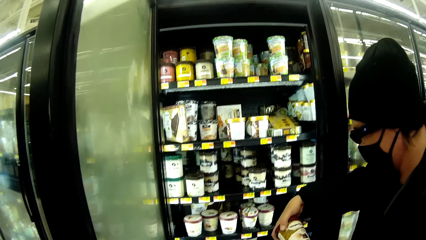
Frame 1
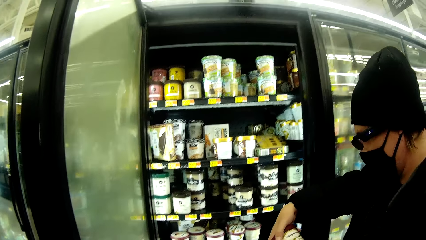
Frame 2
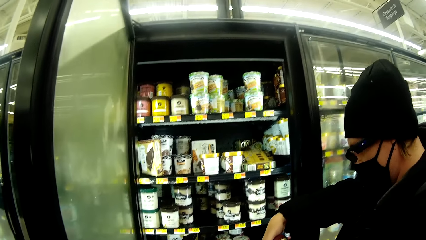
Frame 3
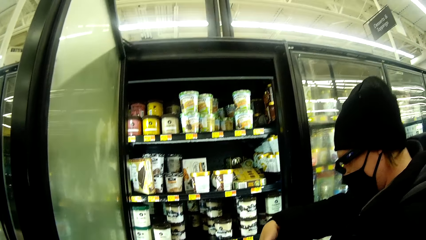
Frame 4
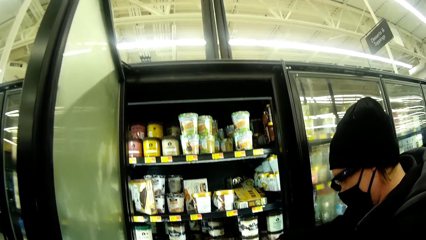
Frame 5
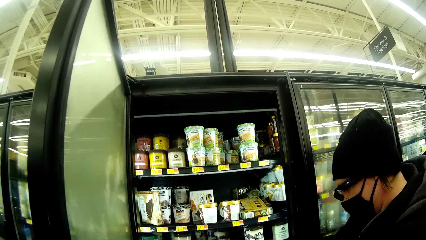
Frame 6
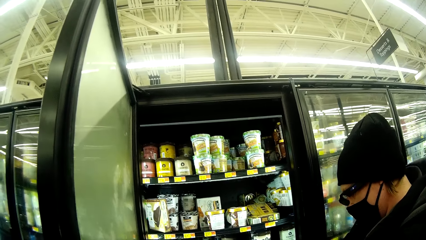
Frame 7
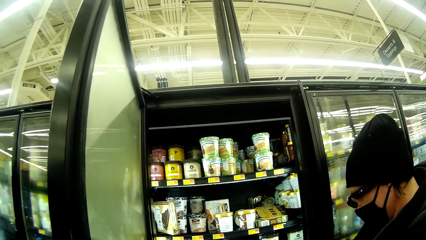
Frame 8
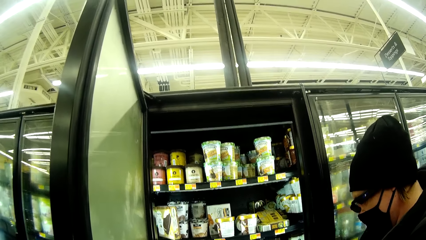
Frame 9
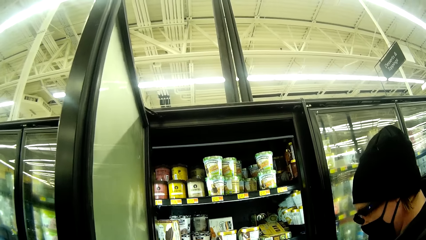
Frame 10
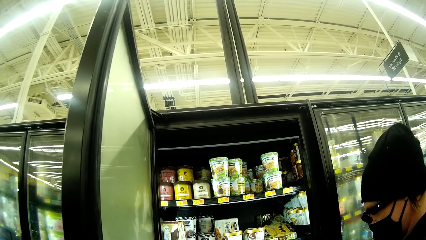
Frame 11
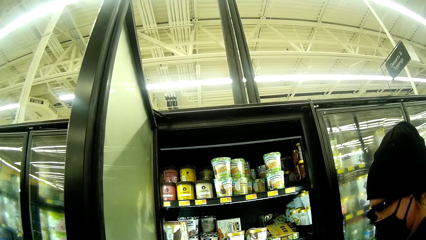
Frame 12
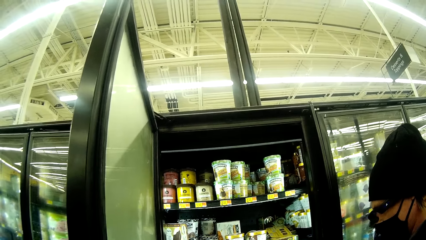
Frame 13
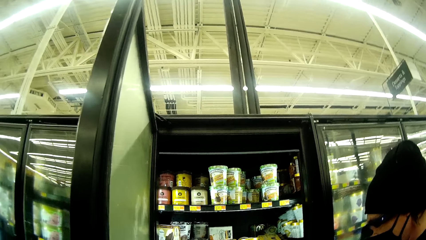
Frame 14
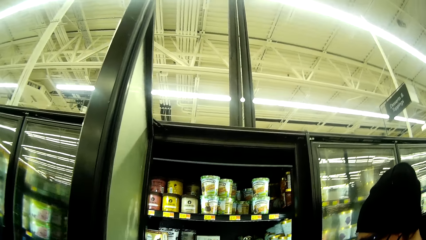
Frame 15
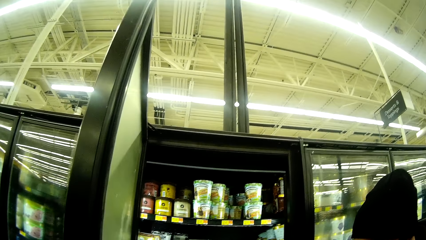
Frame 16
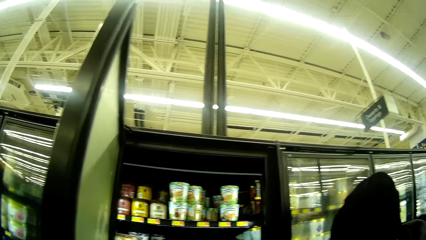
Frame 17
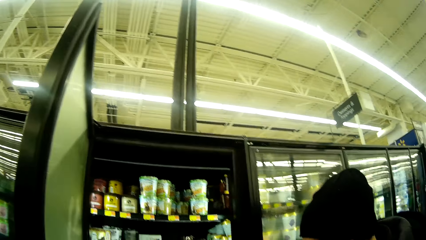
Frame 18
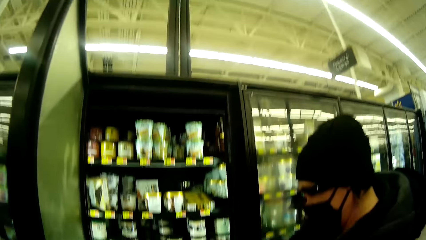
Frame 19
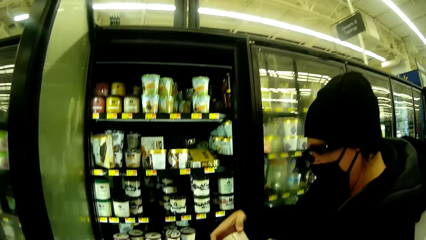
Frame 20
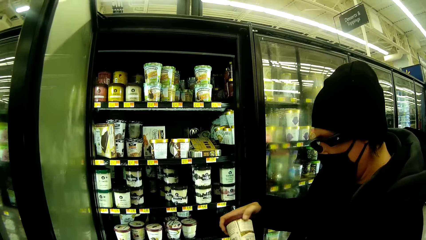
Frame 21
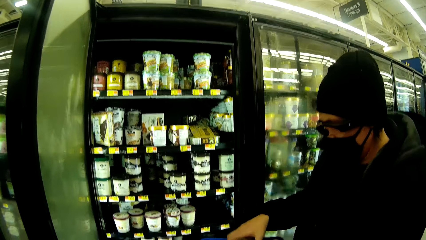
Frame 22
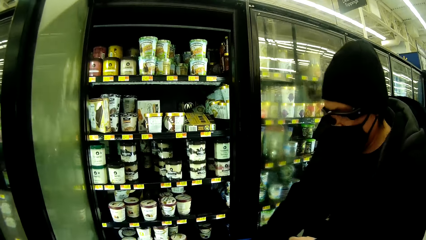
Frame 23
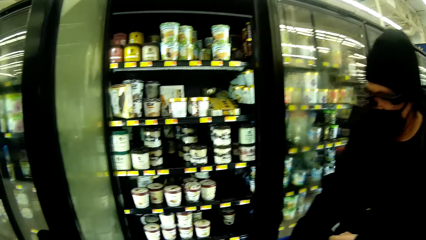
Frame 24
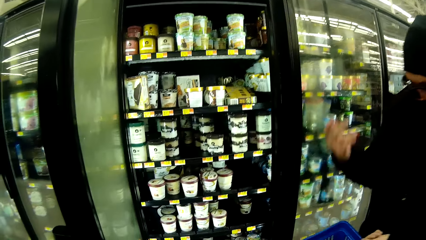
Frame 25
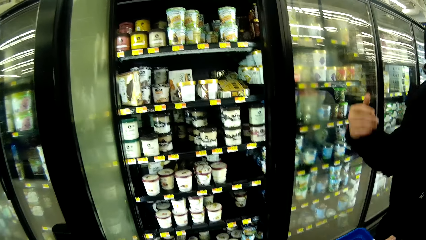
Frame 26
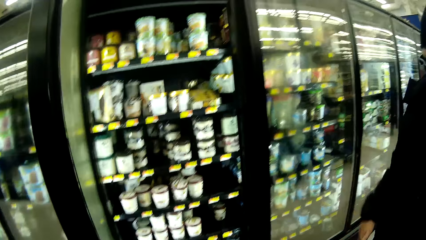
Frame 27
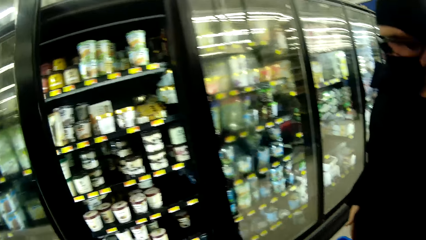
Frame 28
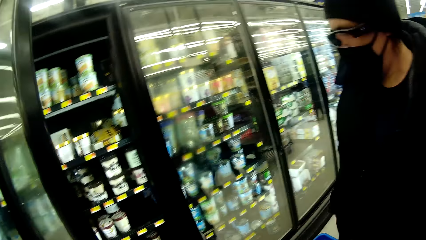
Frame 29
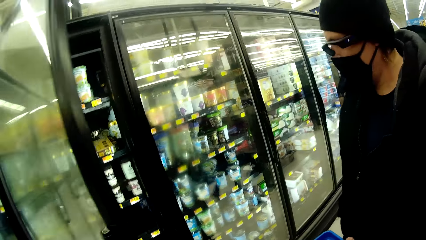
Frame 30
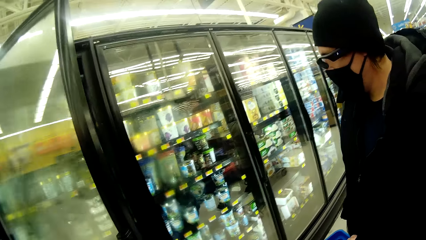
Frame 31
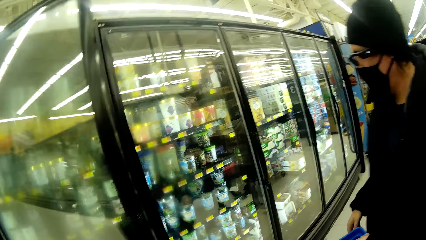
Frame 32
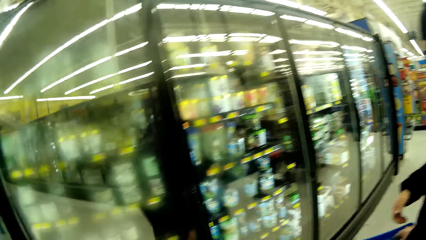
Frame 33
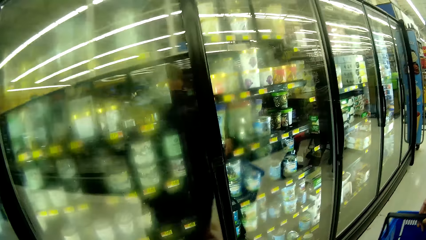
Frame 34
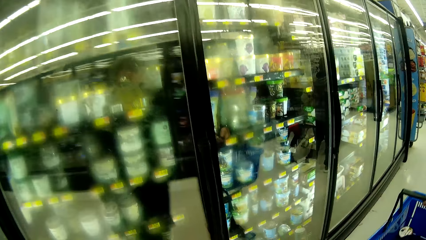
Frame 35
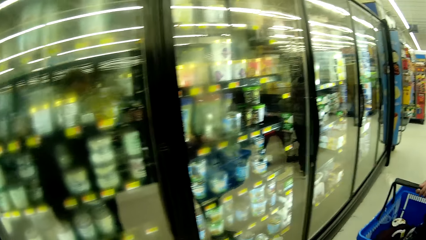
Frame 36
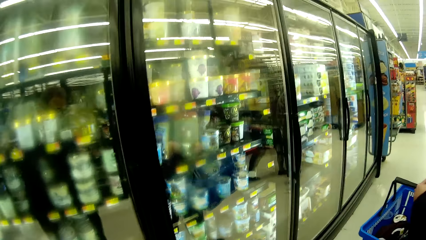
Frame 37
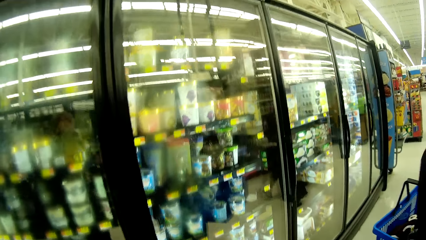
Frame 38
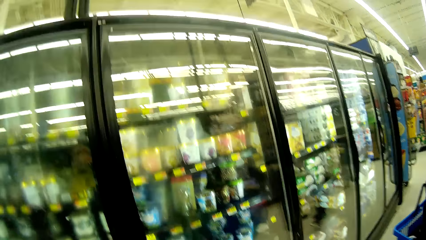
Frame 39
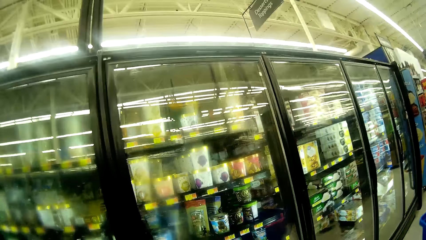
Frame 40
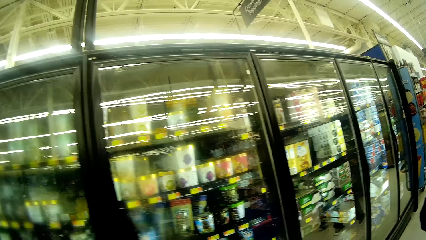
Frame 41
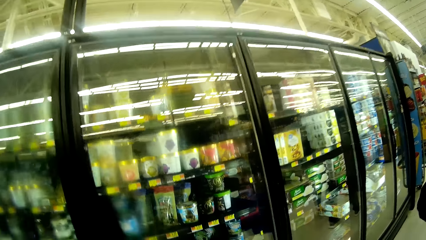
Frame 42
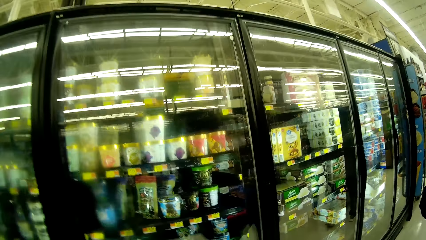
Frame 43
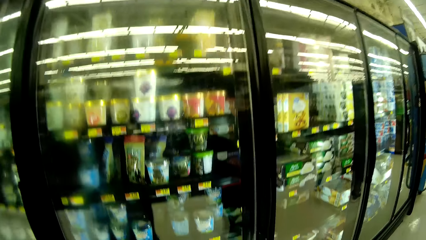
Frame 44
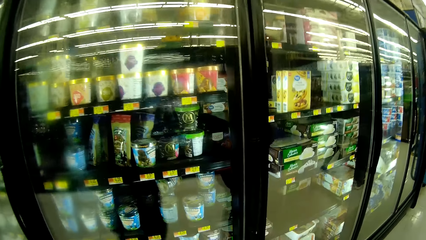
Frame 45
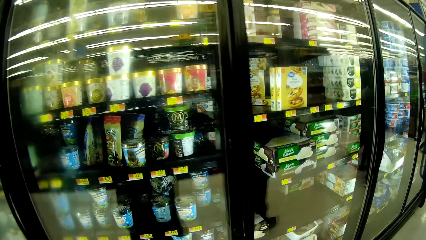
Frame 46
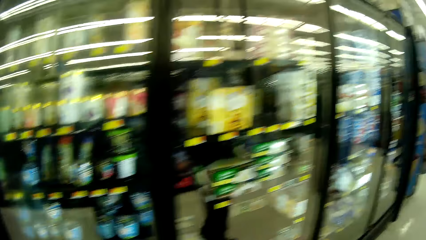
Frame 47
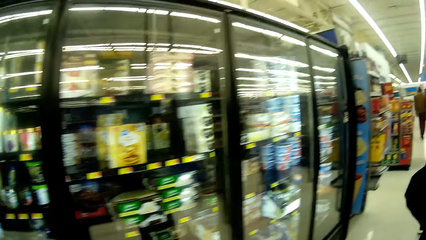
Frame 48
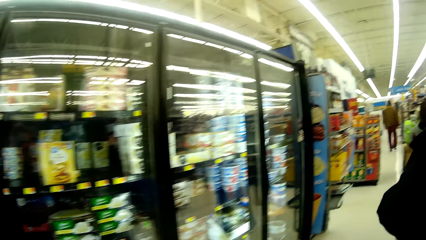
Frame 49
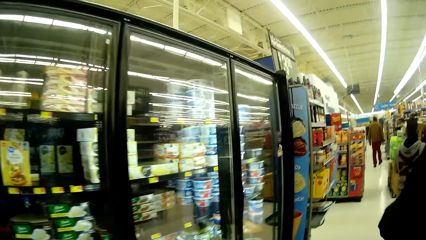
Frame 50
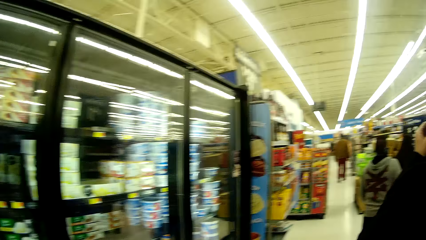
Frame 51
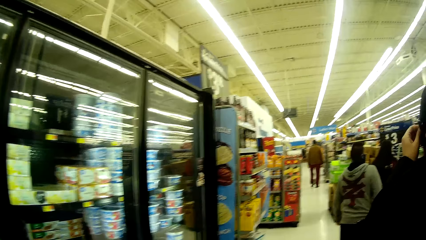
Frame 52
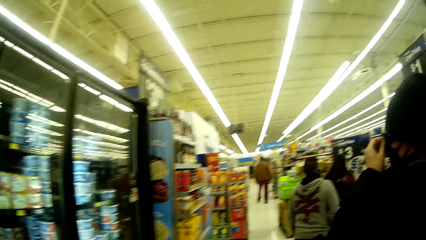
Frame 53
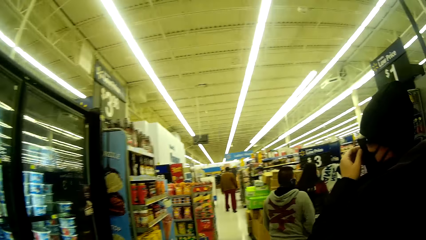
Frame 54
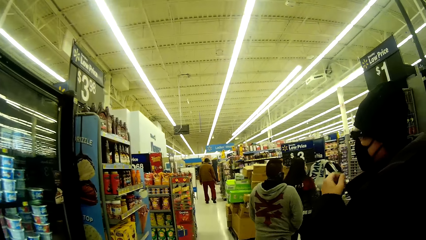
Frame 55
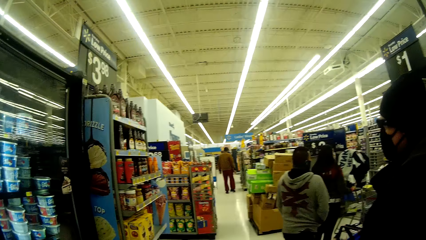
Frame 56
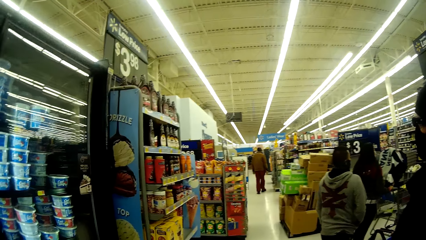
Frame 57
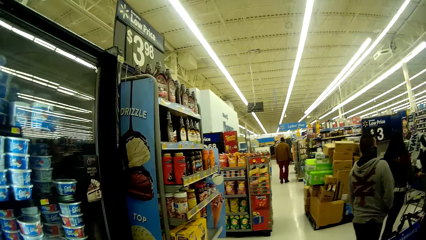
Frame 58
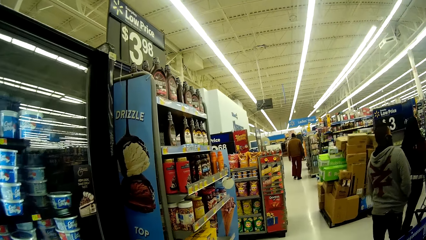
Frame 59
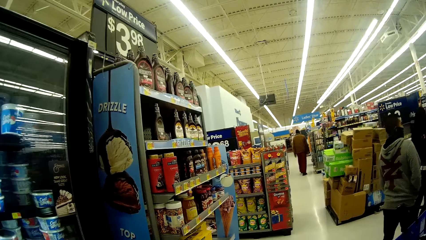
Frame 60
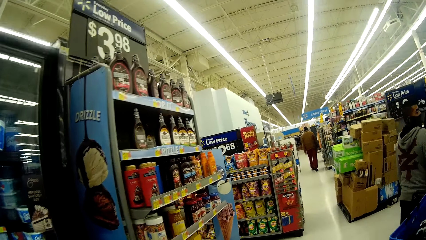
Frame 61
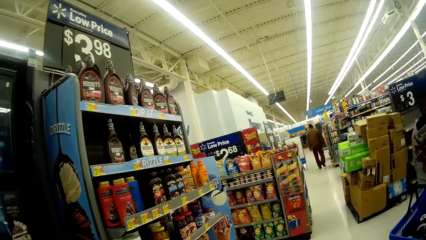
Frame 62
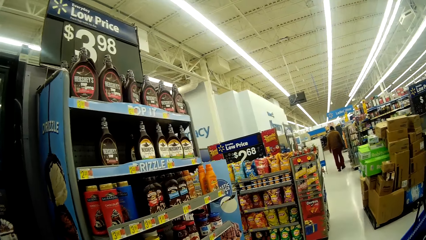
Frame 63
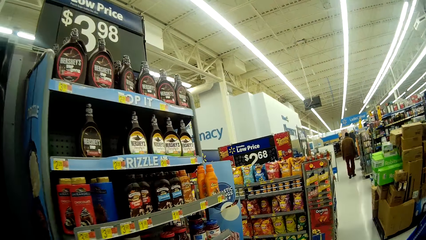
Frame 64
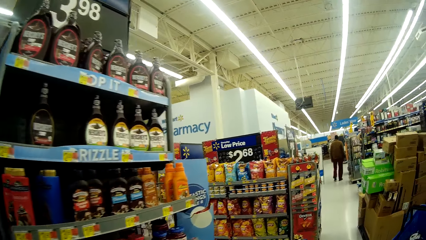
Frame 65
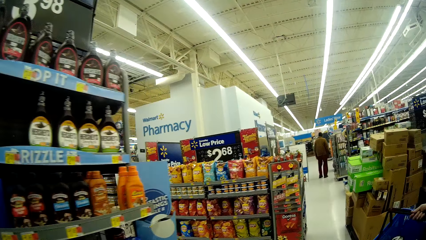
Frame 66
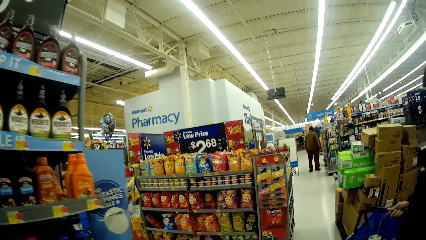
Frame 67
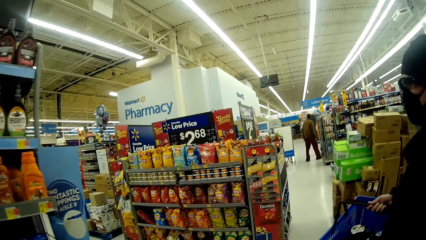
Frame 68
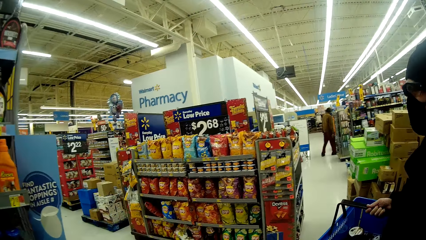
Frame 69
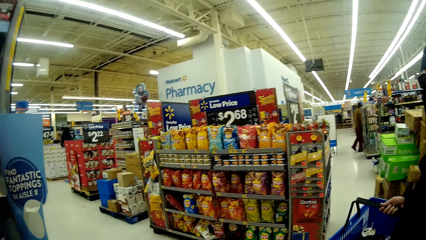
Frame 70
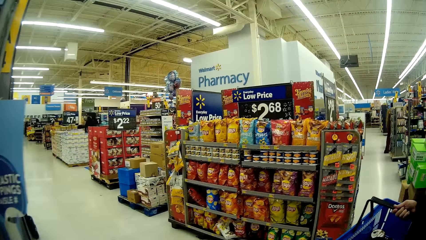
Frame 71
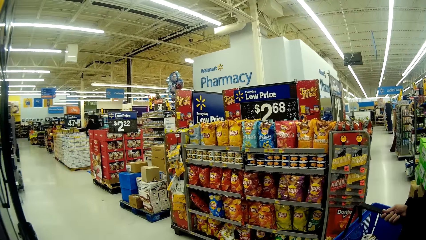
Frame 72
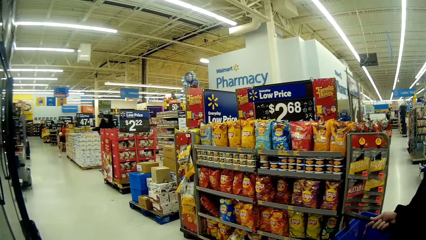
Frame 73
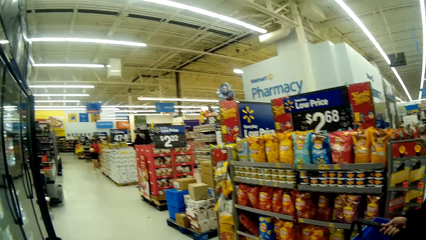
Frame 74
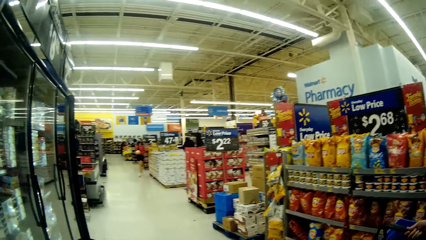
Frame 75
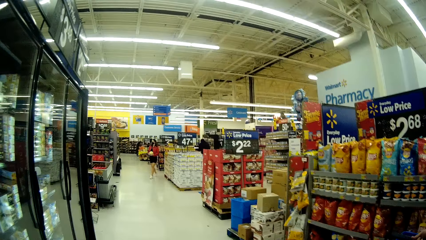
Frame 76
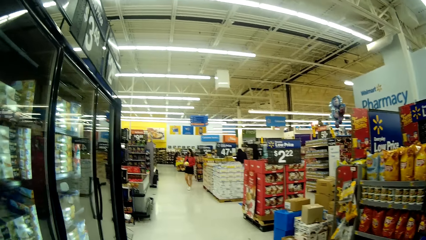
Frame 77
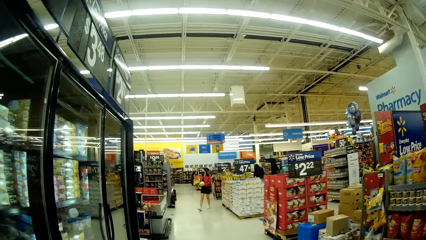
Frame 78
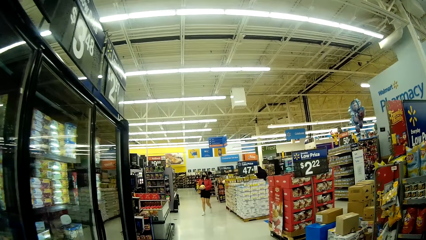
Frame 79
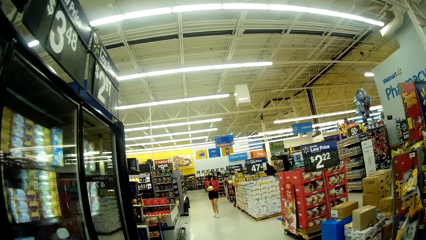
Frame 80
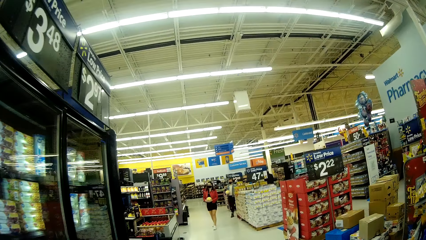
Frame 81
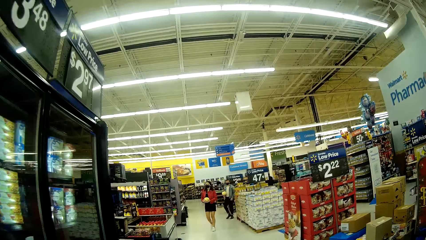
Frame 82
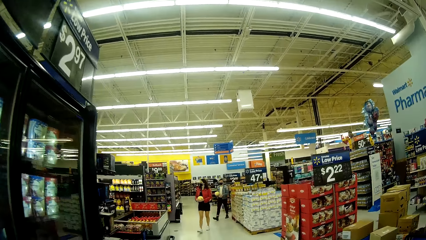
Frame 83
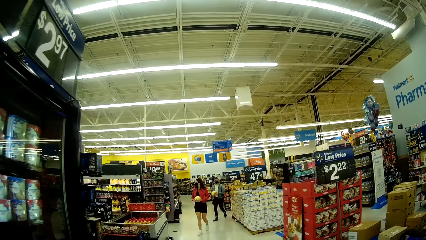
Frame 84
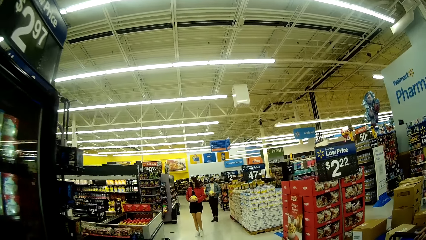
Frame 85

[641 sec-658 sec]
A woman holds an ice cream can with her right hand. The woman looks at the ice cream can in her hands. The woman drops the ice cream in the basket. The woman interacts with the camera wearer. The camera wearer closes the fridge door. The camera wearer and the woman walk away from the fridge. The camera wearer walks around the supermarket. The woman touches a facemask on her face. The camera wearer and the woman walk to another section in the supermarket.
